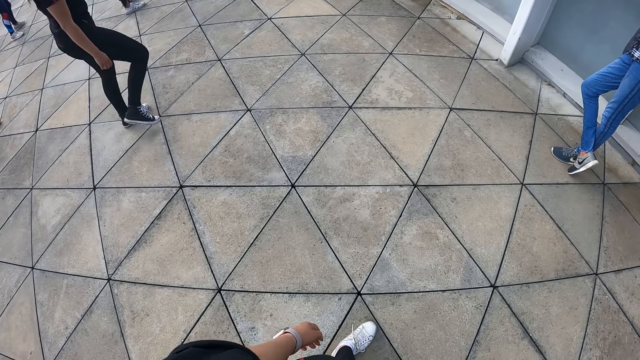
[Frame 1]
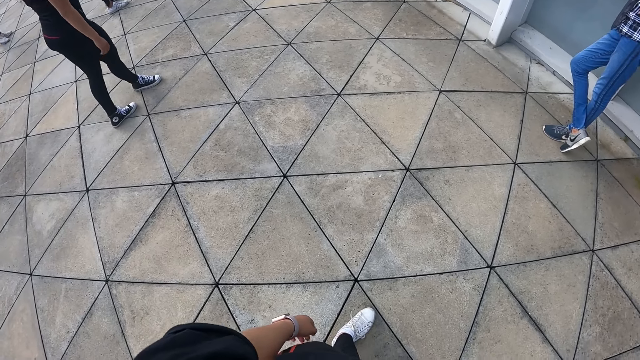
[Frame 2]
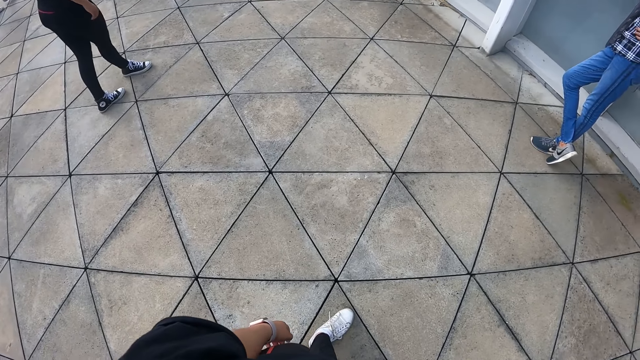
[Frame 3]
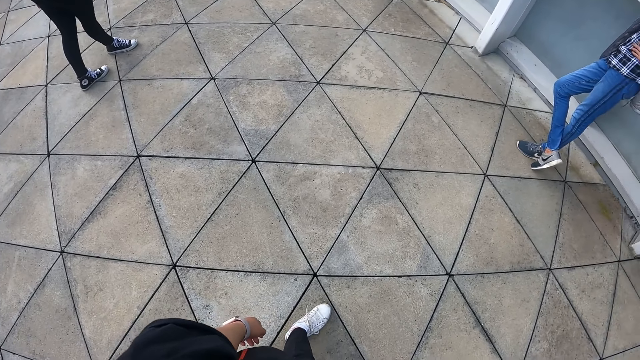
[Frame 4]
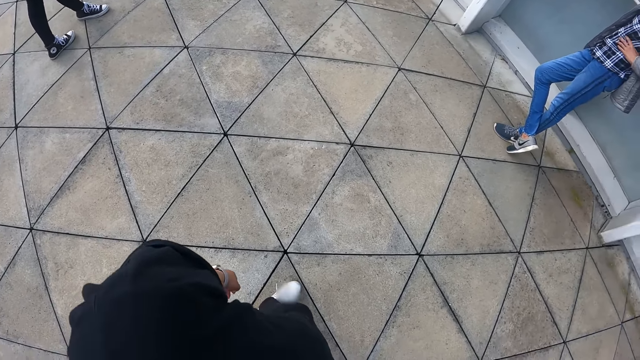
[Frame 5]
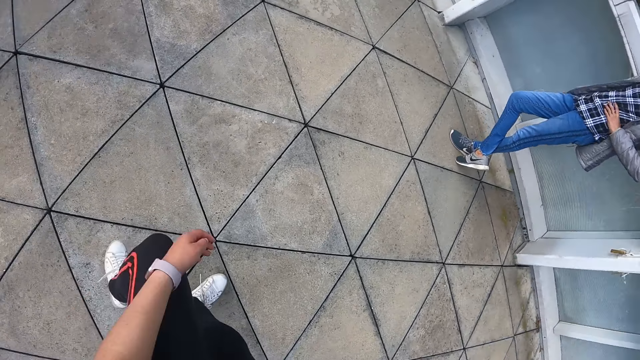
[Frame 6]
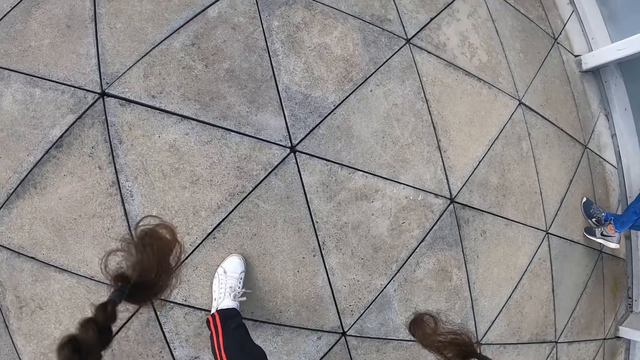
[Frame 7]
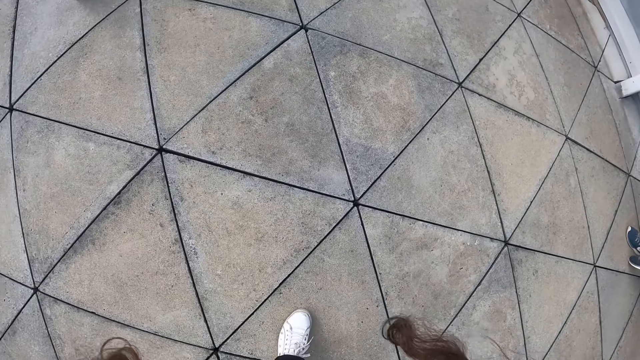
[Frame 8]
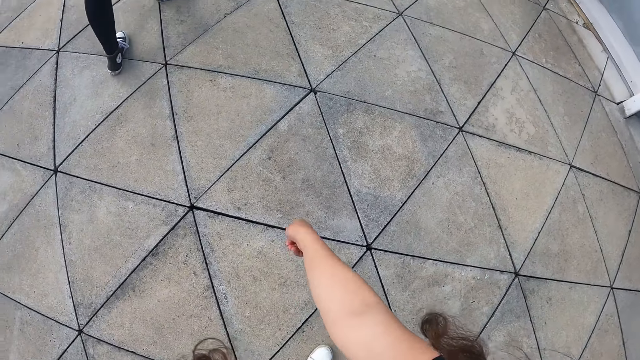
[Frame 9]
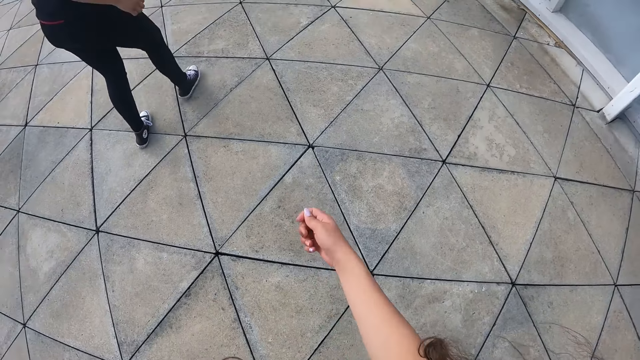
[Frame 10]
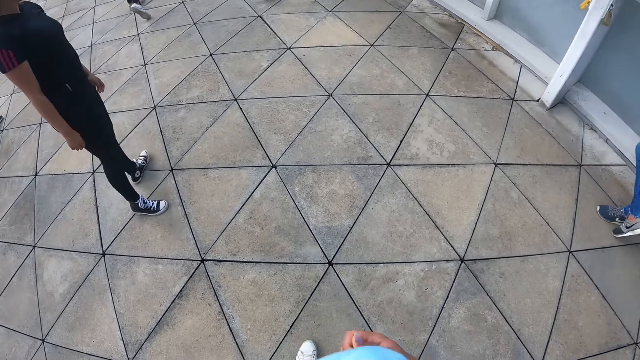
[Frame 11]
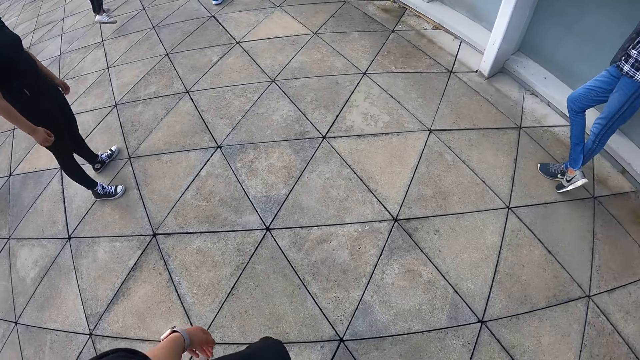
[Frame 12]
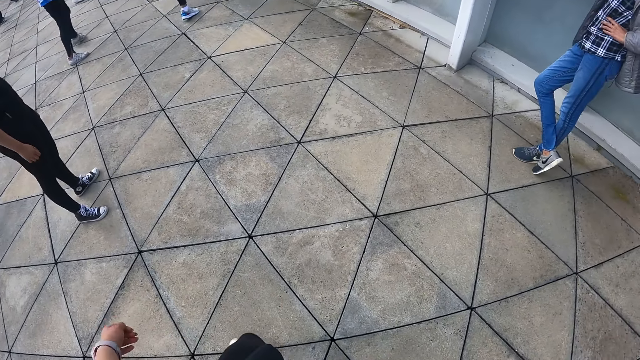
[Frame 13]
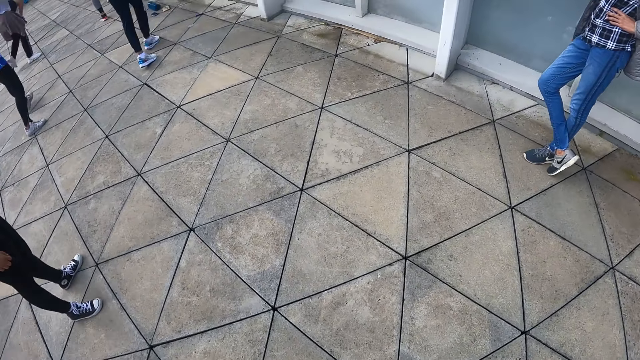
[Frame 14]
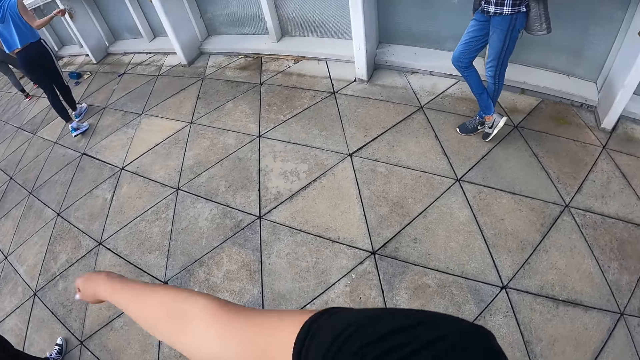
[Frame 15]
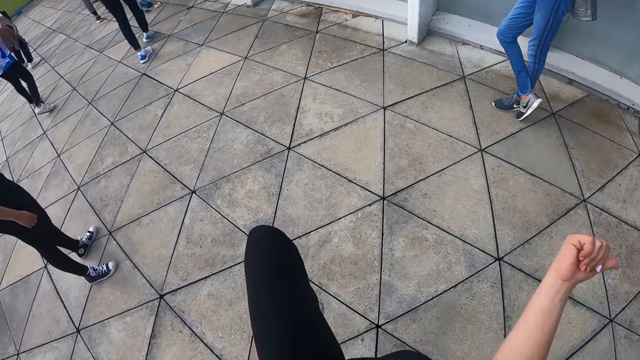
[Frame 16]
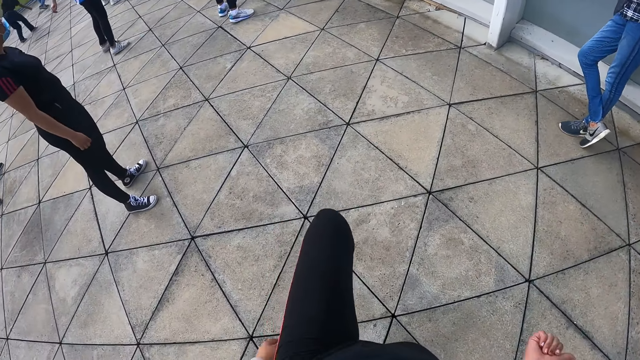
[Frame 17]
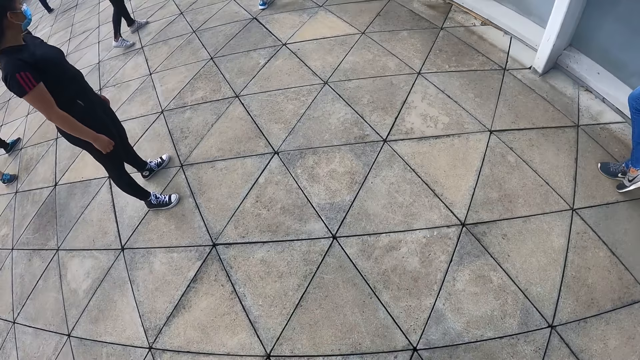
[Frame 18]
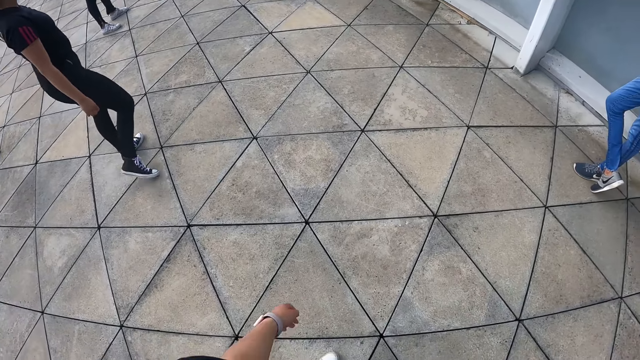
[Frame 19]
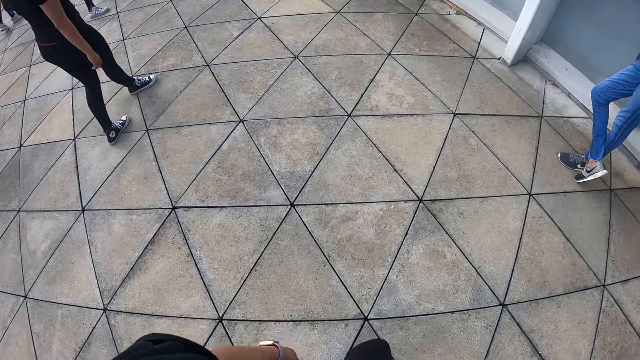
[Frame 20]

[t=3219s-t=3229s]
The camera wearer bends. She moves her hand. She moves her hand again. She lifts her leg.

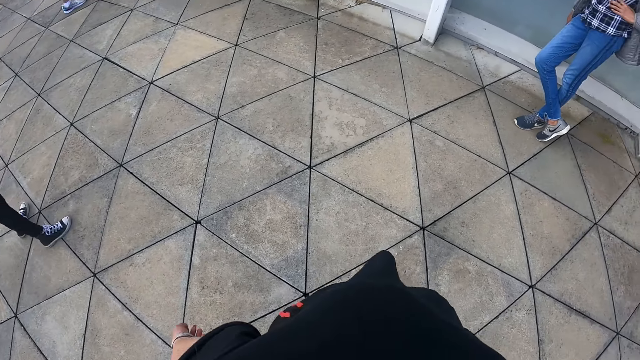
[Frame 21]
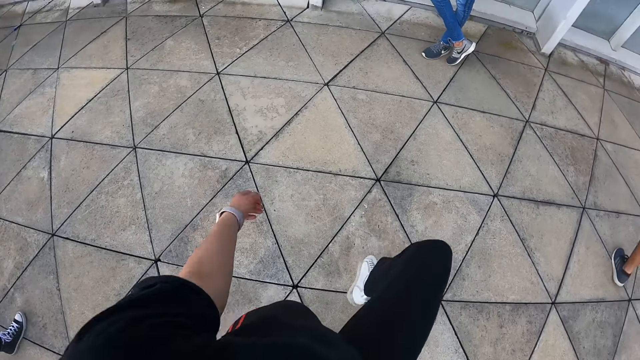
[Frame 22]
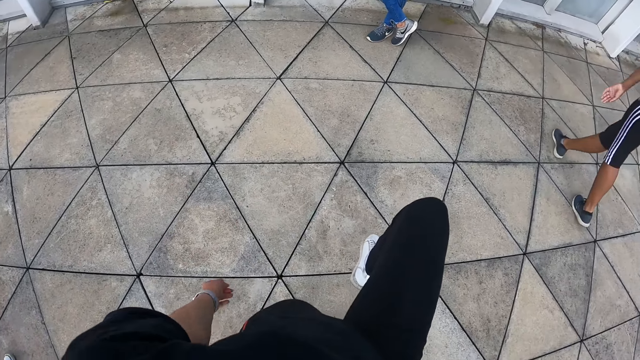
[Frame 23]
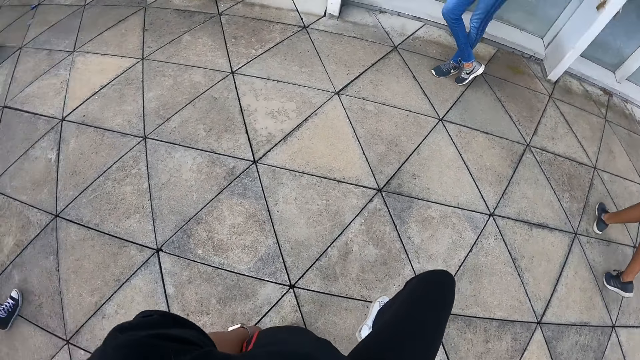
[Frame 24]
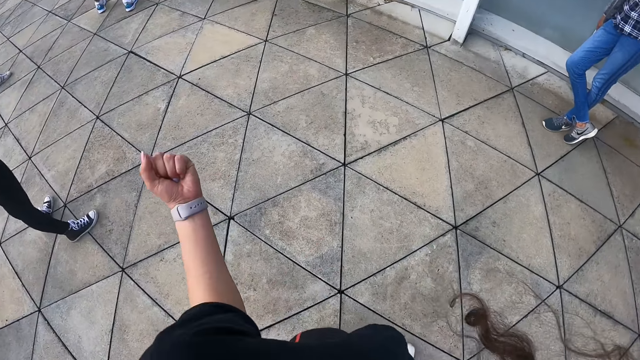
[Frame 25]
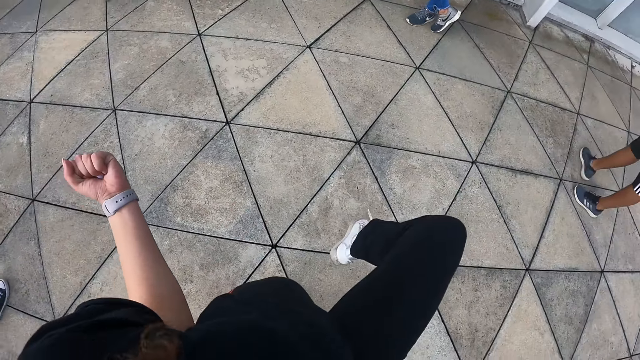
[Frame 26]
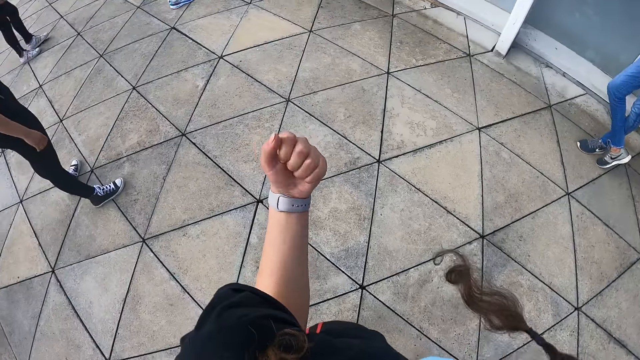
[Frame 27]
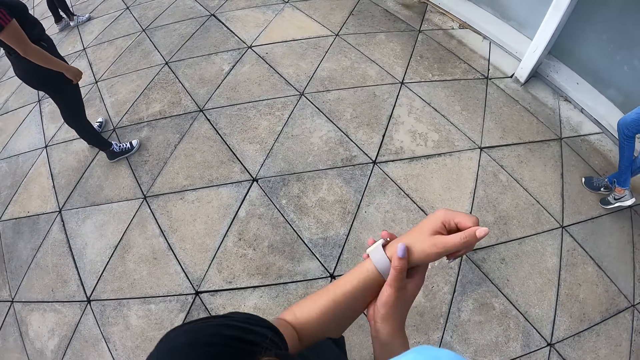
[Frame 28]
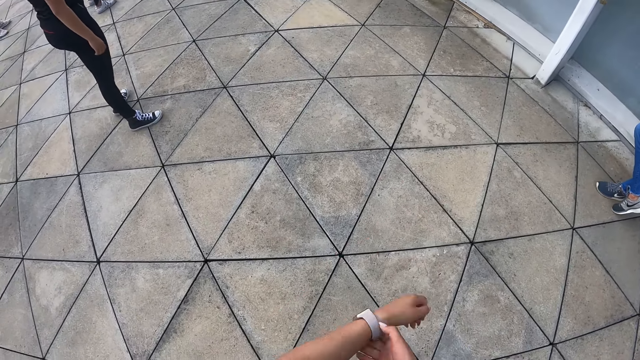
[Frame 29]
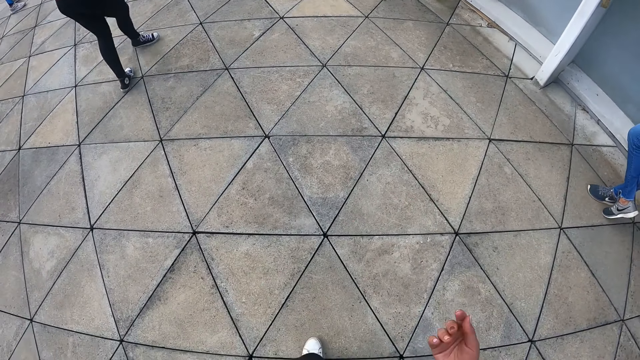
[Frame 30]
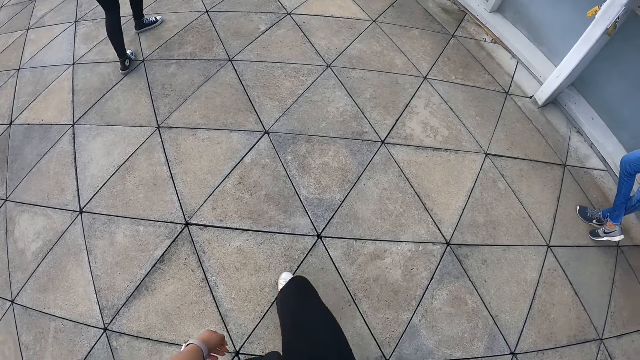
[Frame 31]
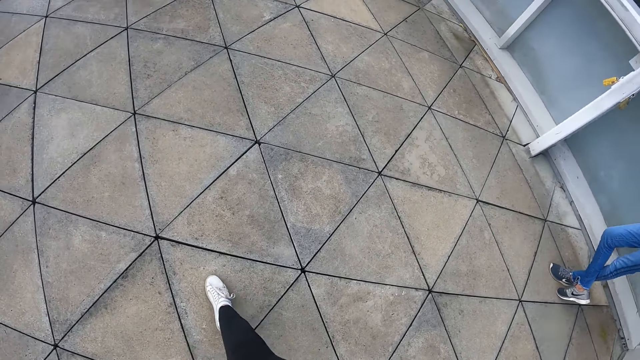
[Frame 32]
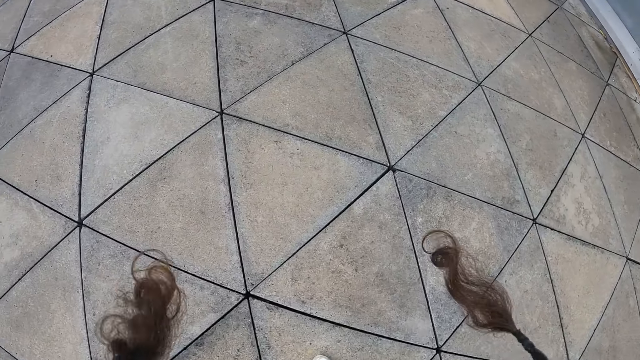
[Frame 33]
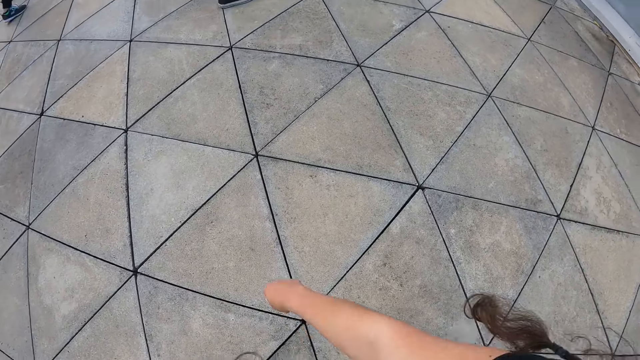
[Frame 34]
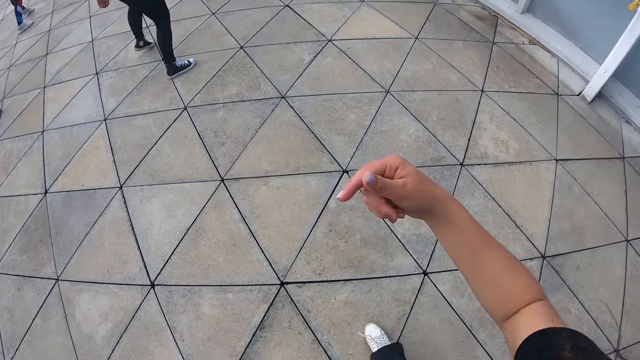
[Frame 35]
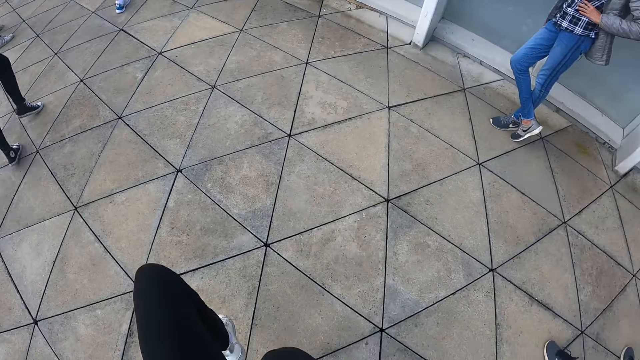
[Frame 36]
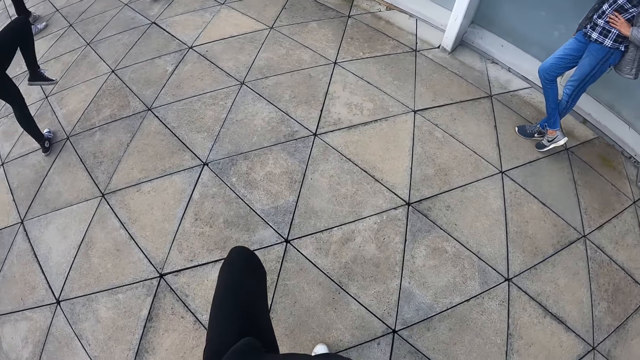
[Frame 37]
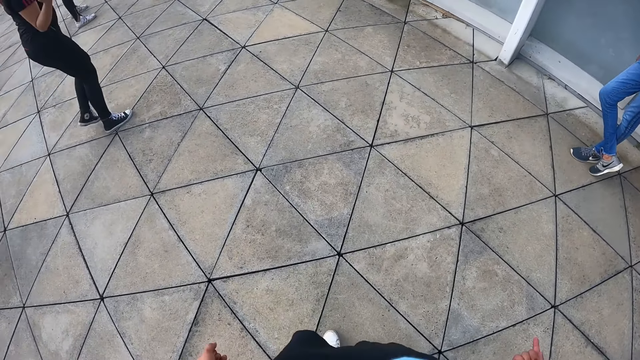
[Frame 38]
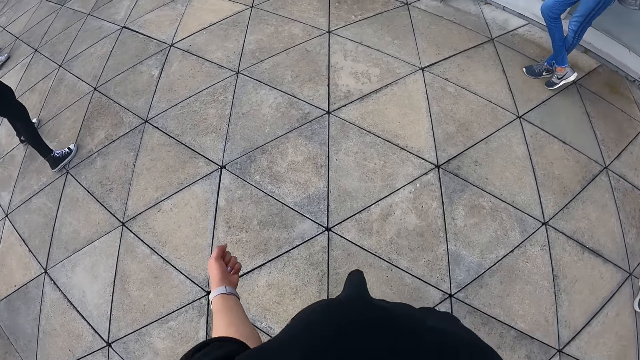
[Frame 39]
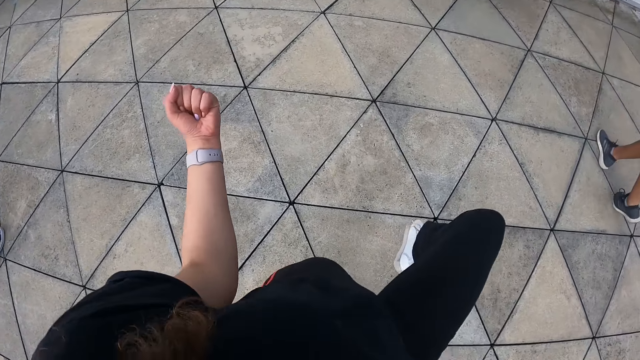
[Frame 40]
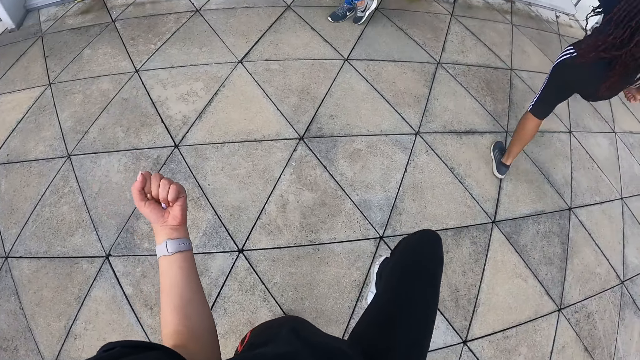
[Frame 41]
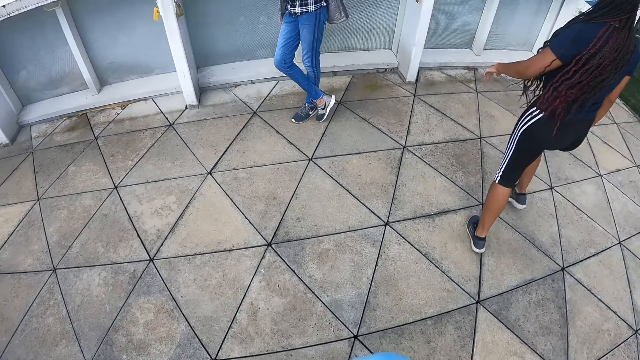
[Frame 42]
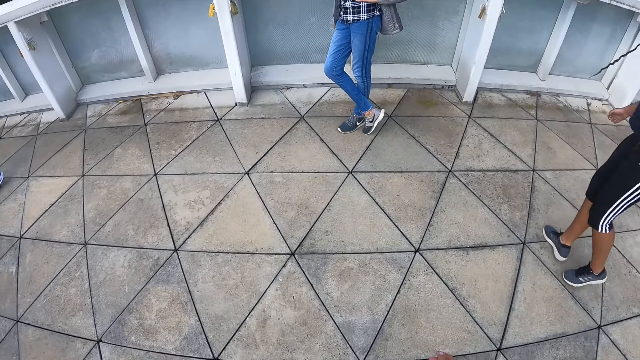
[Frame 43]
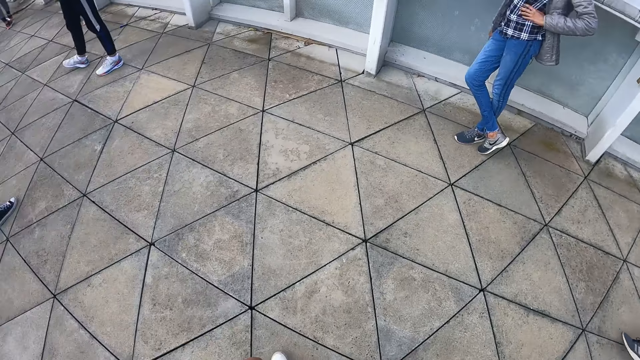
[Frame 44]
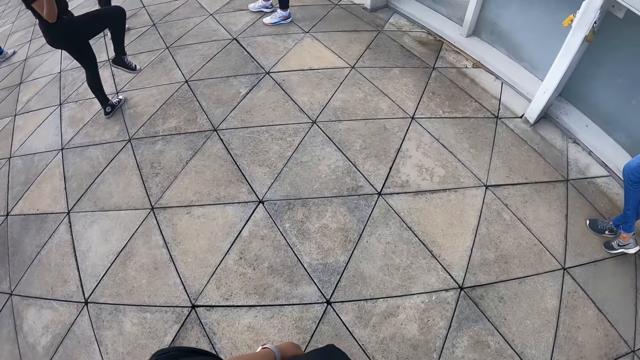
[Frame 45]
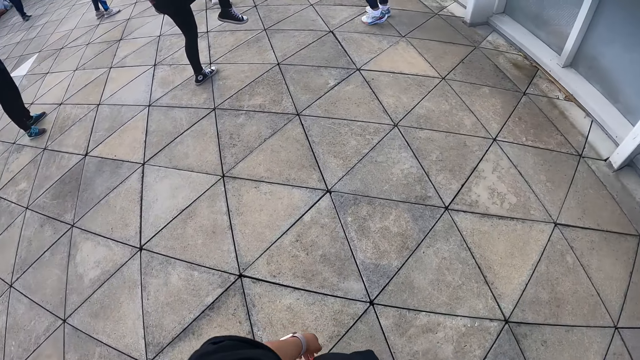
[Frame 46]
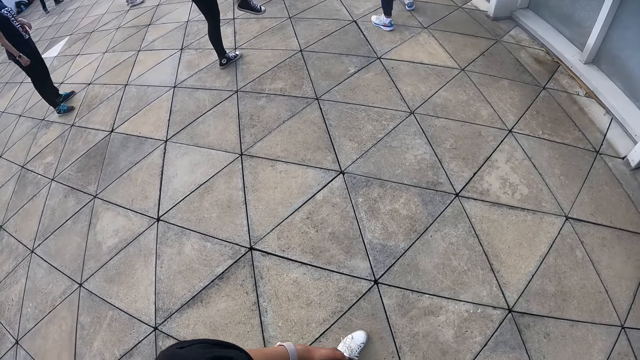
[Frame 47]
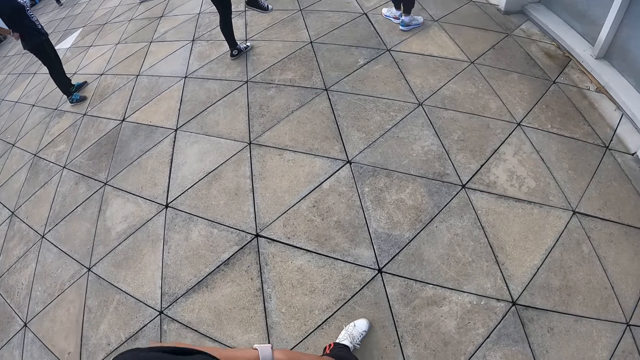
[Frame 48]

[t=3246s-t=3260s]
The camera wearer folds her leg. She lowers her leg. She folds her leg. She lowers her leg. She adjusts her watch. She moves her leg. She moves her hand. She folds her leg and lowers her leg. A woman moves.
